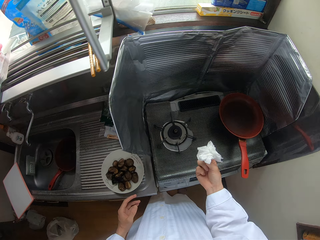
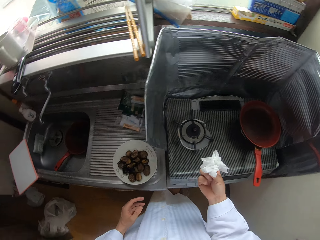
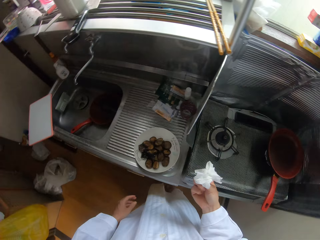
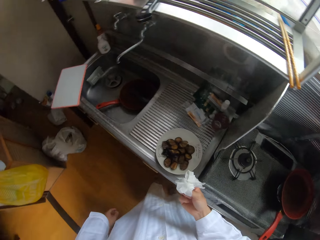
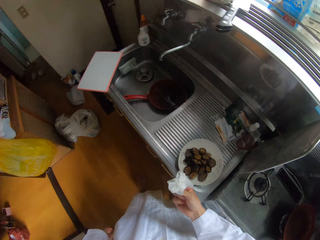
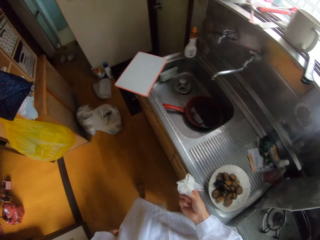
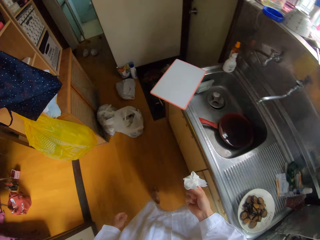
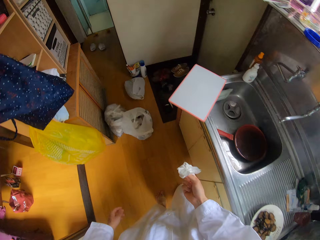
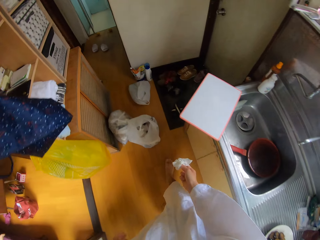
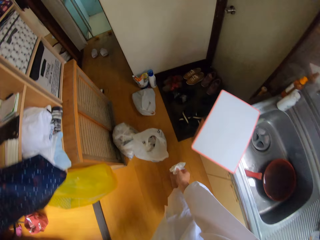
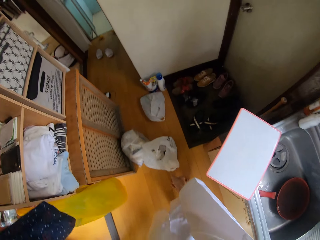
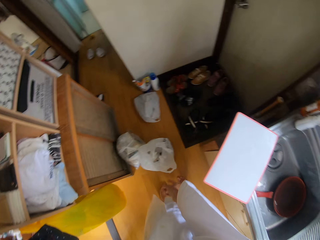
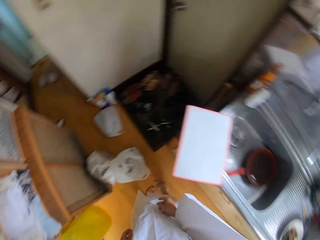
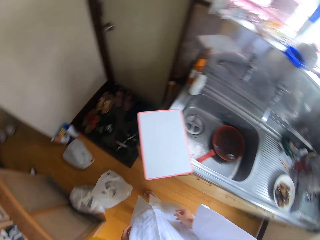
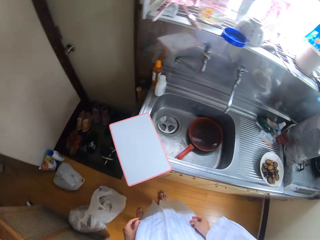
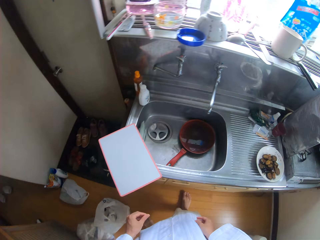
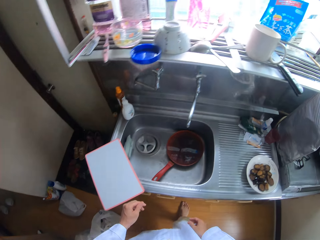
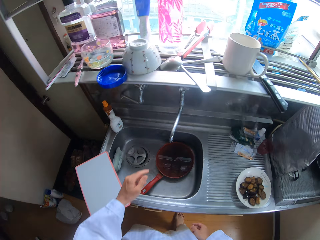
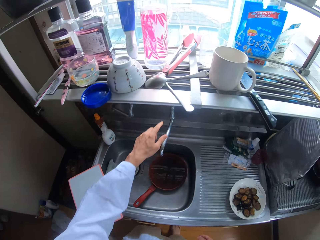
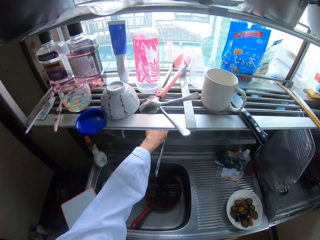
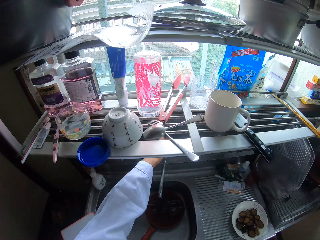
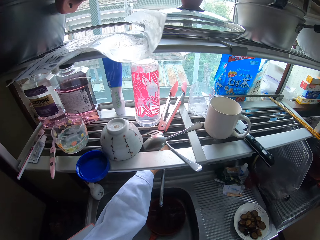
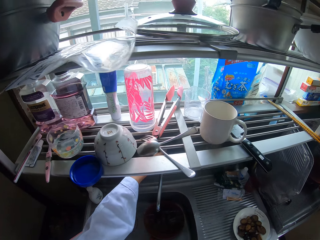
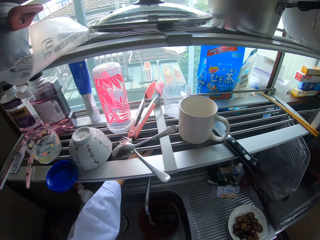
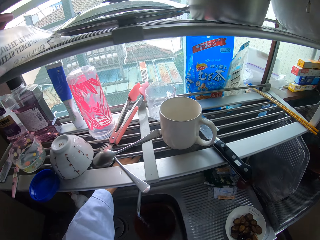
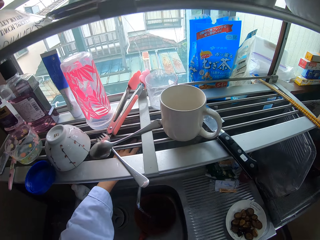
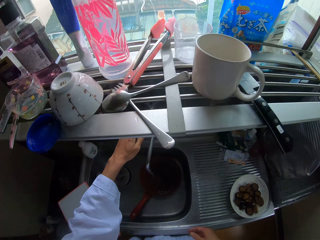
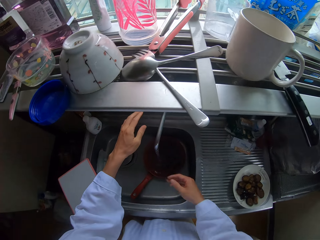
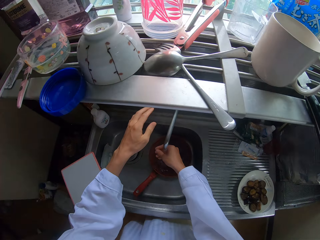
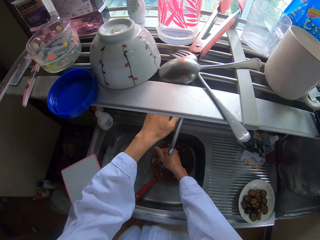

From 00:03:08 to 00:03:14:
The camera wearer walks around the kitchen. She throws the tissue into the nylon bin. She turns around and walks around the kitchen. She turns on the tap with her left hand.

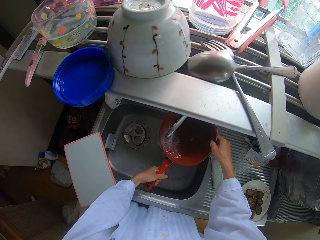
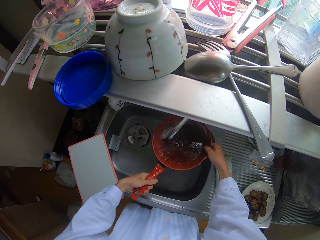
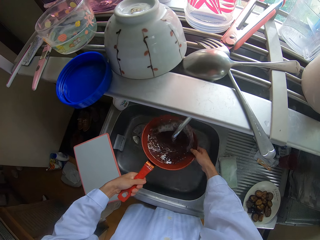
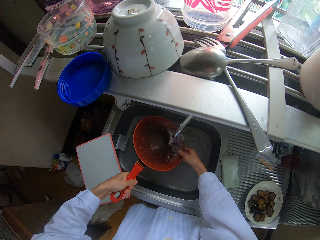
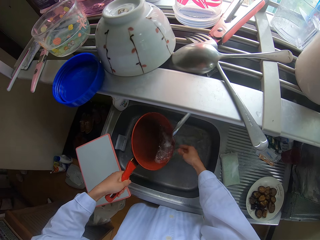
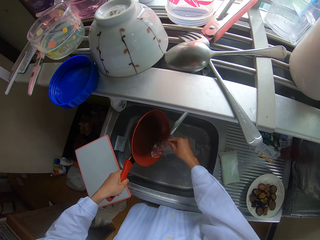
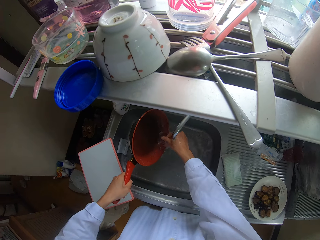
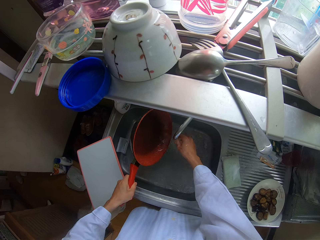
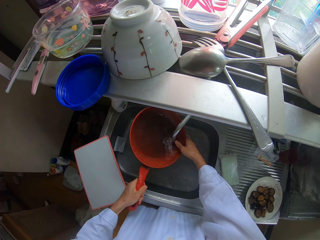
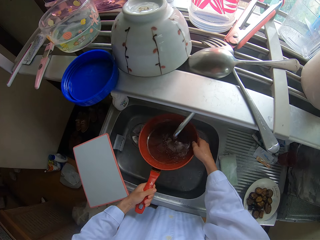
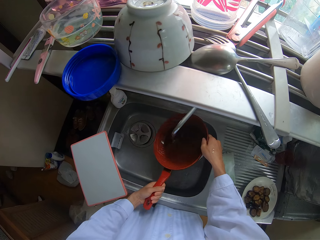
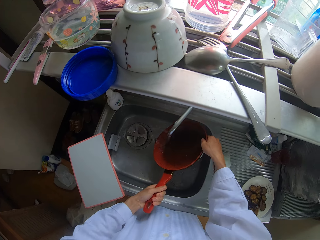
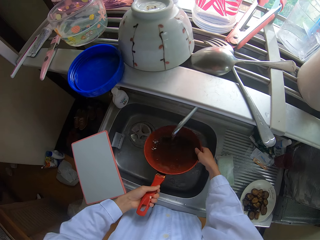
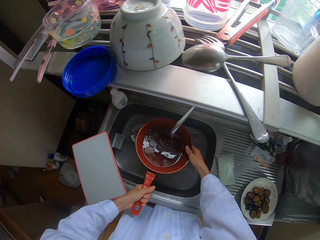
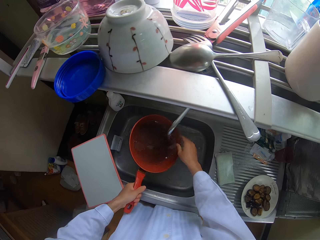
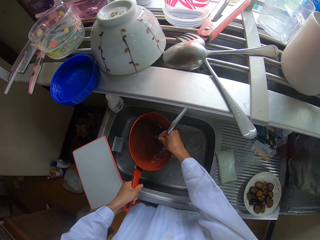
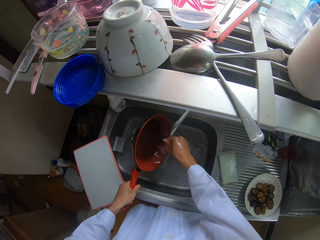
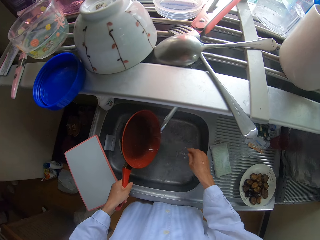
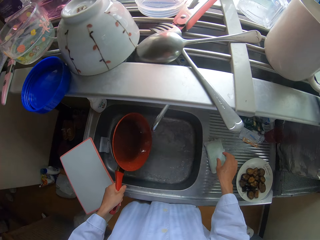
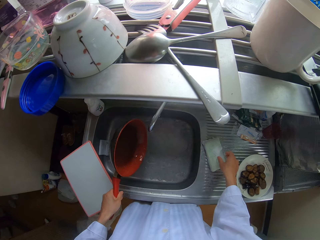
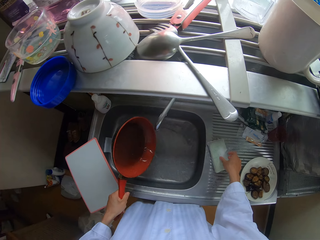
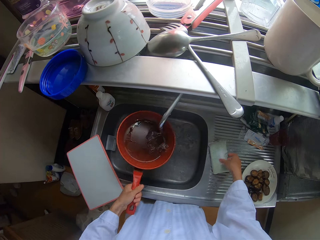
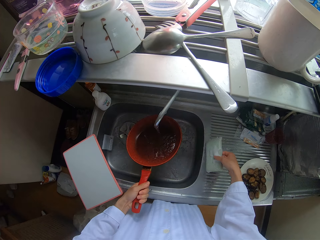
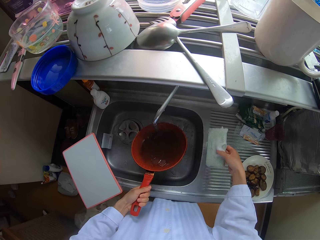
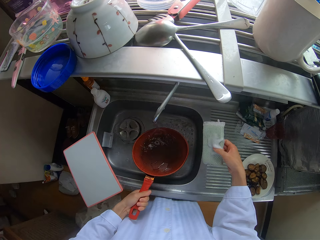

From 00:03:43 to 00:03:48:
The camera wearer washes her hand in the sink. She rinses the pan in the sink. She washes her hand in the sink. She picks up the dish sponge from the countertop with her right hand. She rinses the pan in the sink.

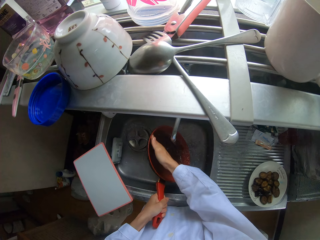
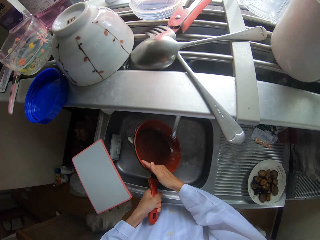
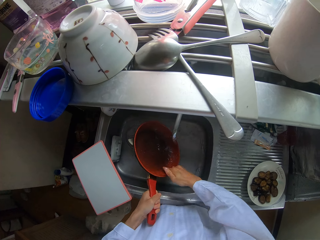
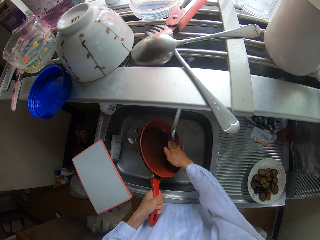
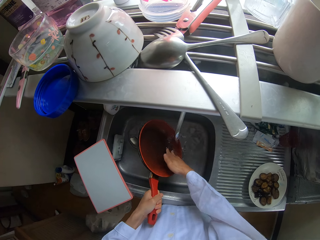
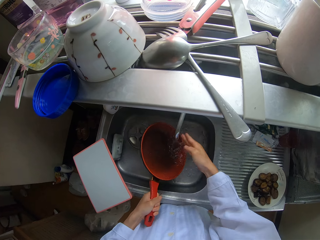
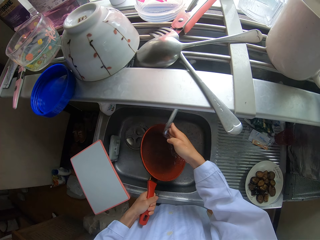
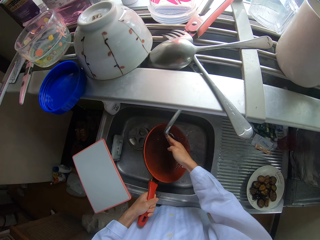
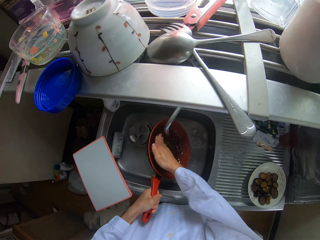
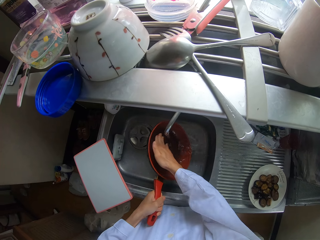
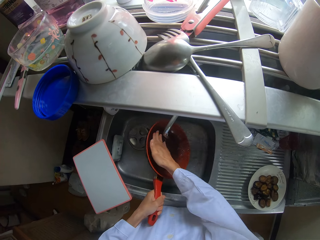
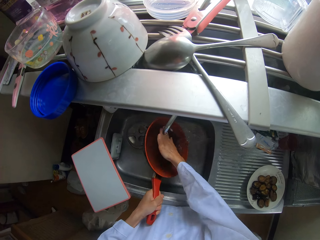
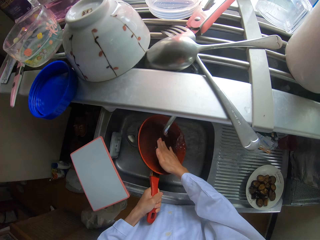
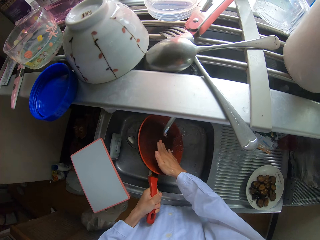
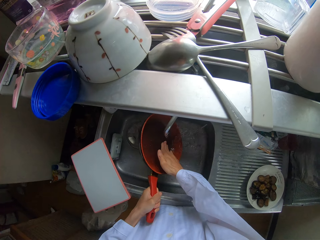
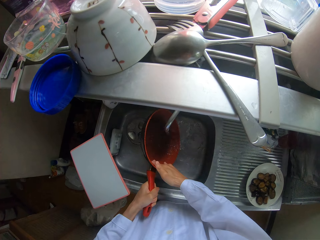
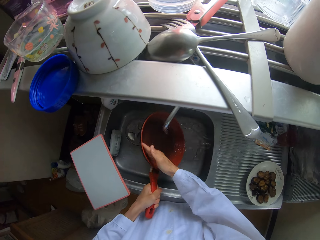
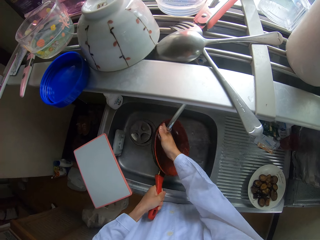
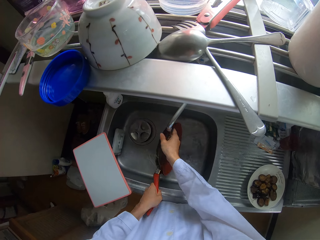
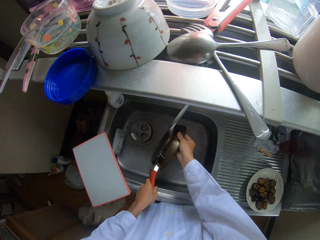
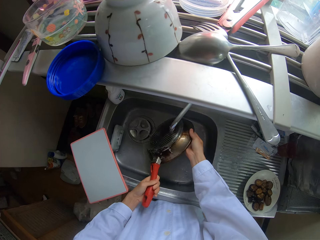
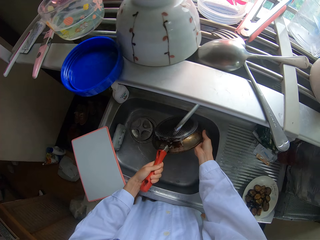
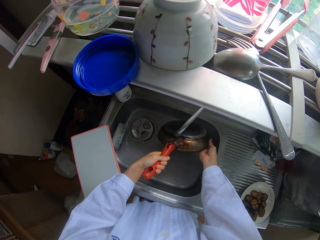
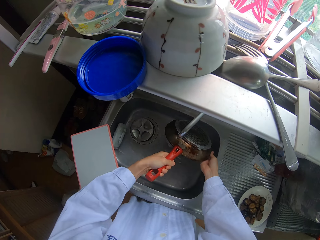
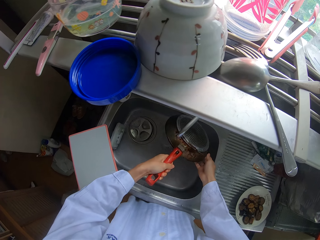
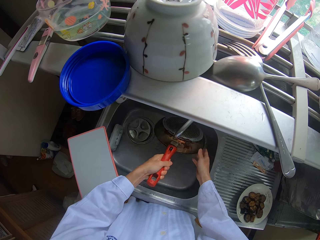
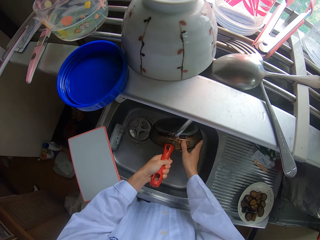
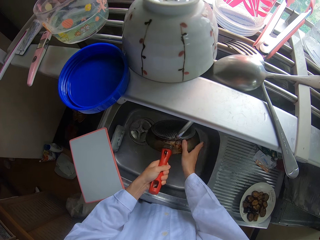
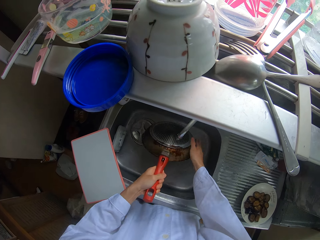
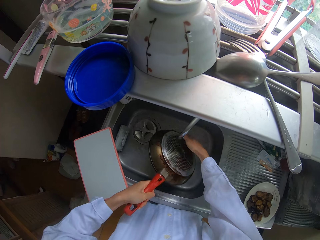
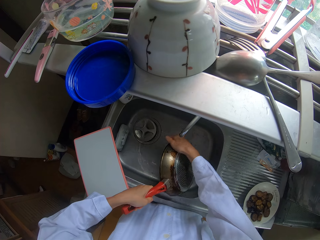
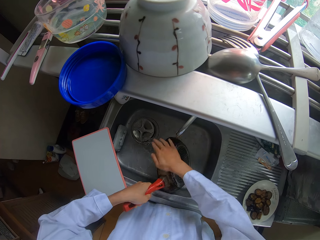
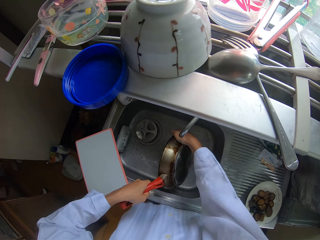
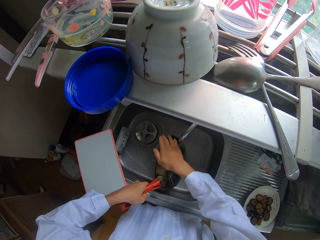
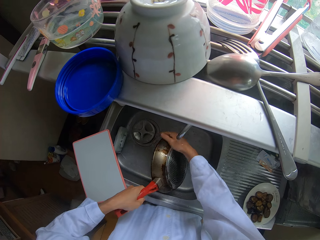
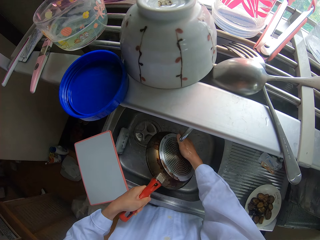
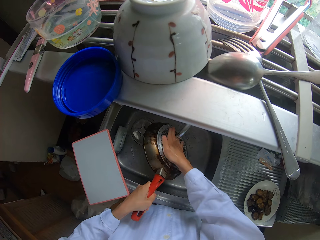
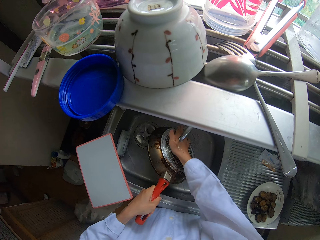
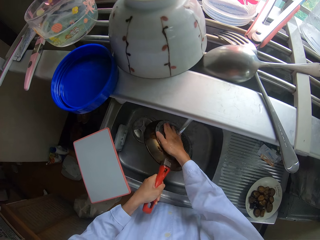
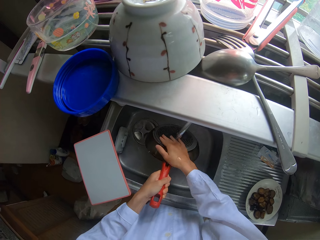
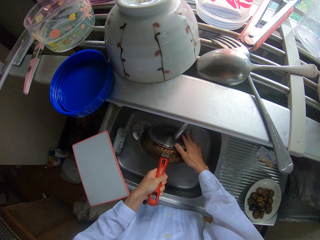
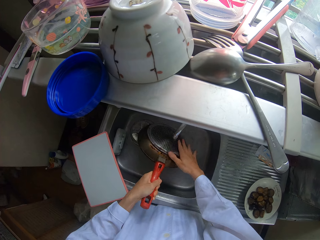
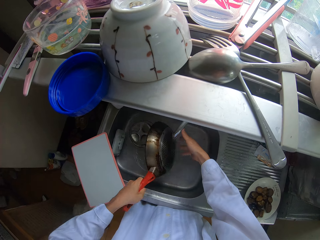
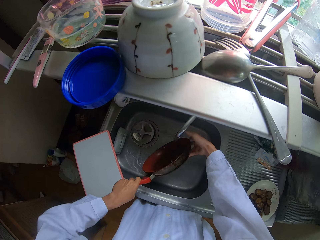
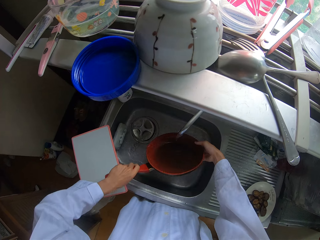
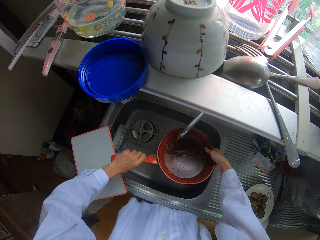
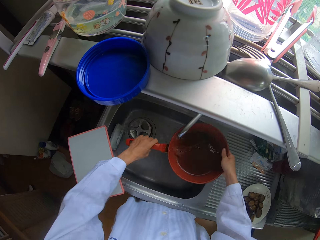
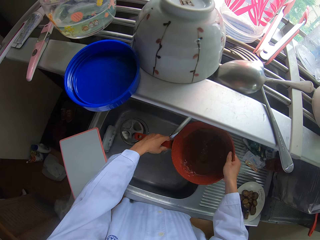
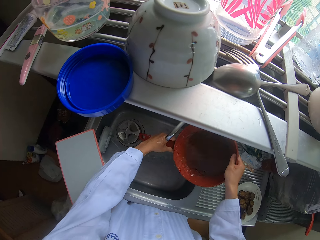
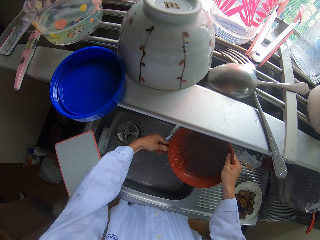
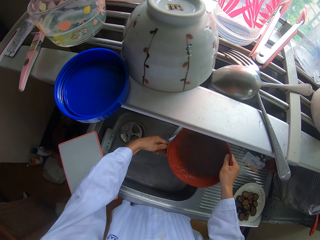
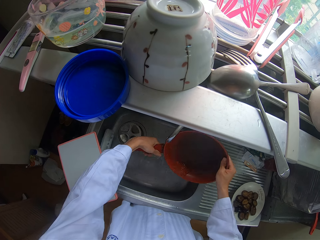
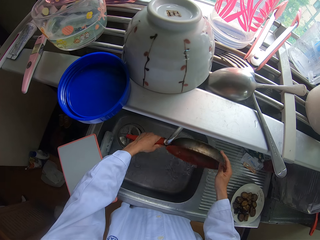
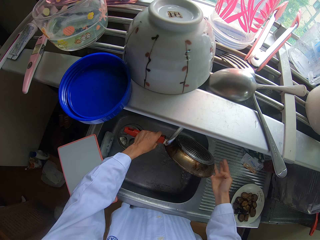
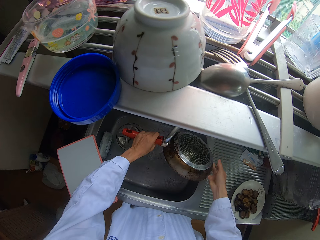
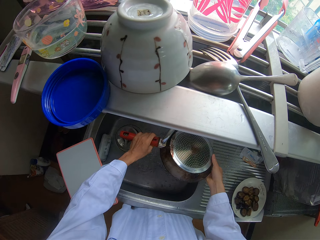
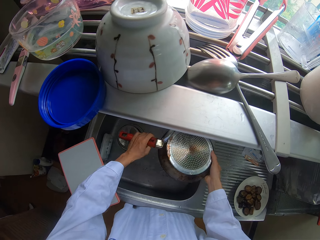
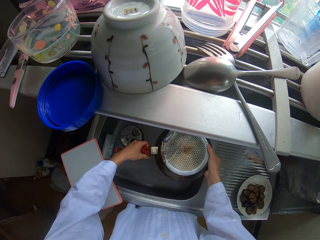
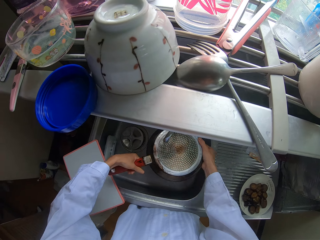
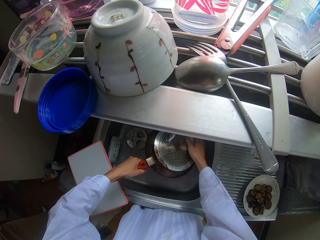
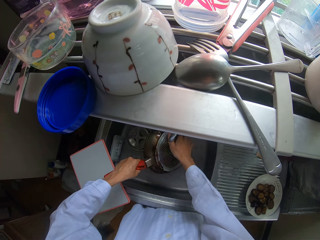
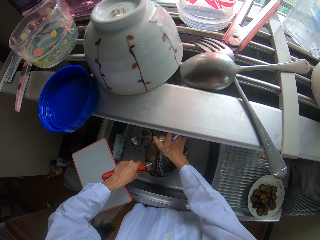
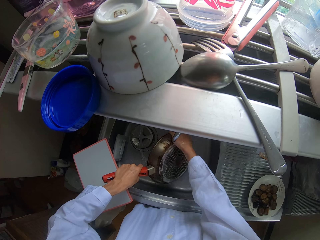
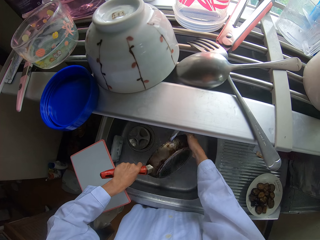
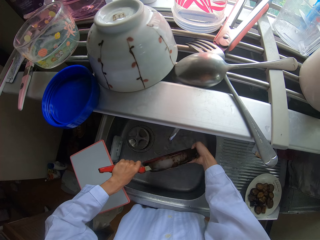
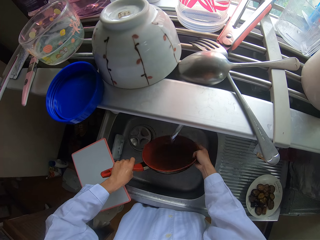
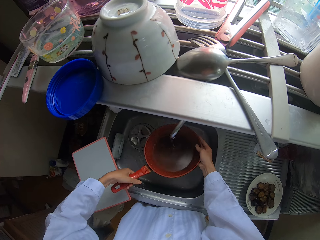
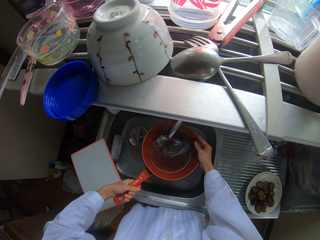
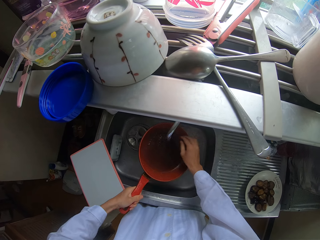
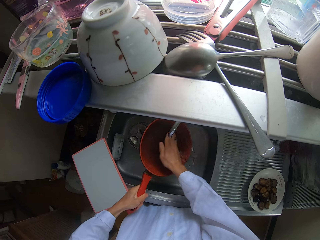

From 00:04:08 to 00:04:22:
The camera wearer pushes the faucet. They rinse the pan in the sink.
